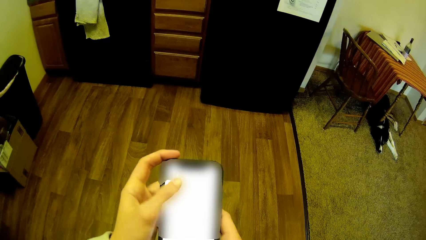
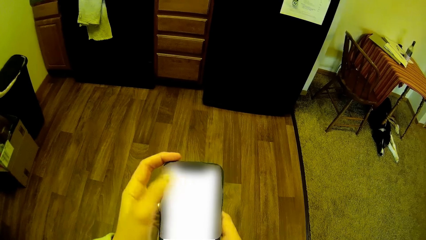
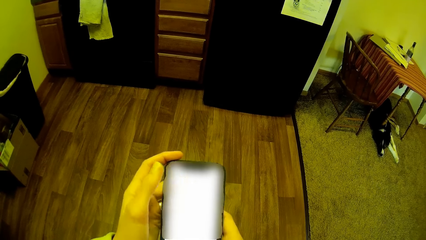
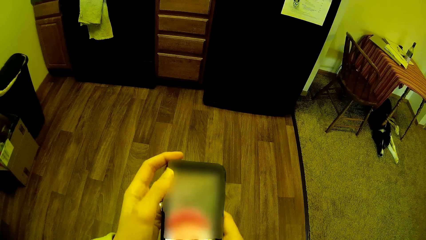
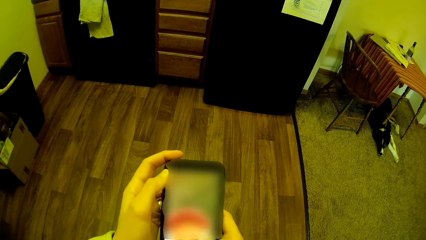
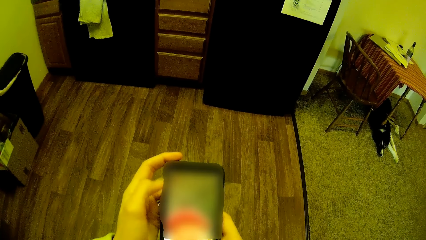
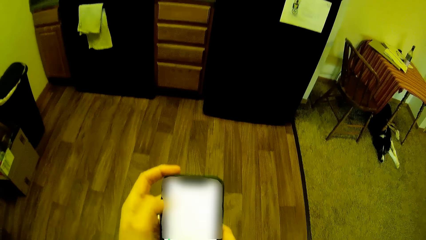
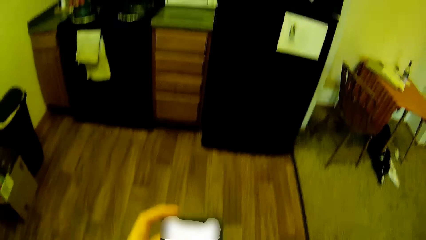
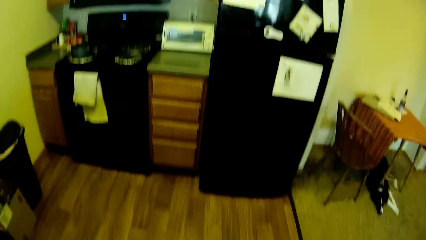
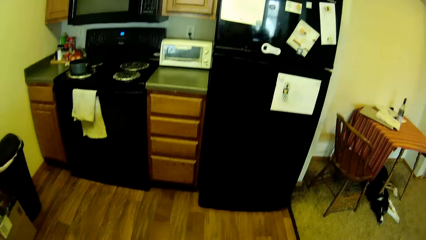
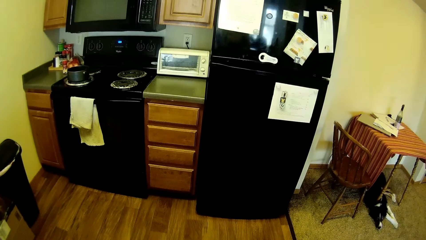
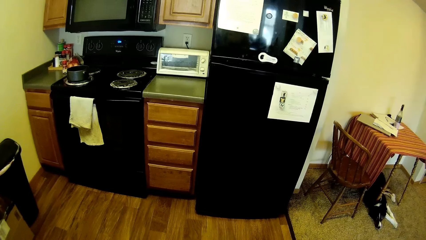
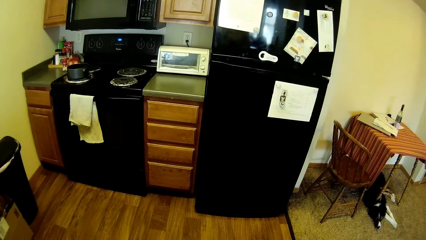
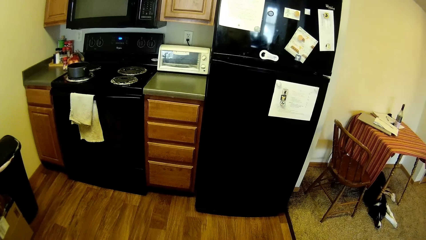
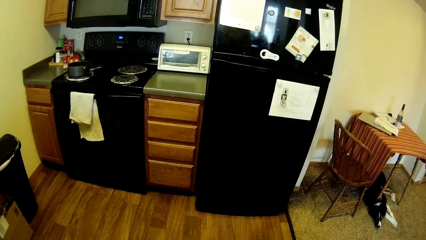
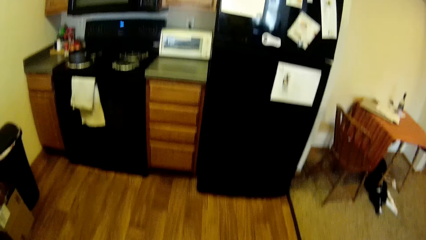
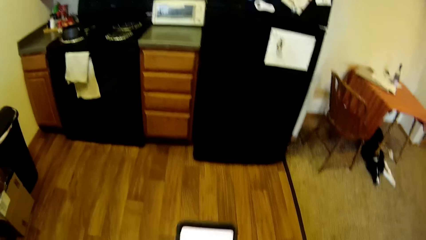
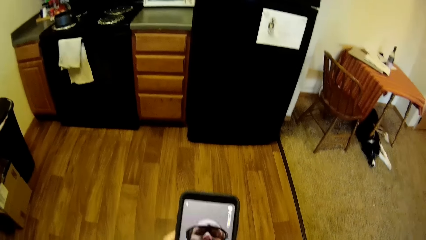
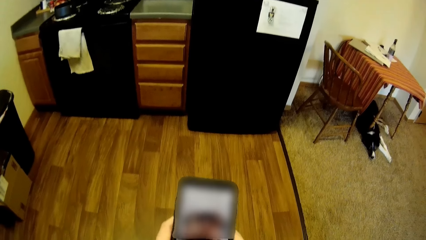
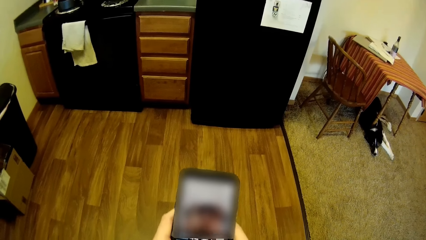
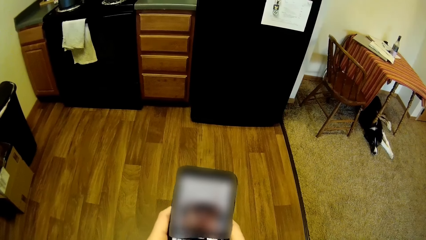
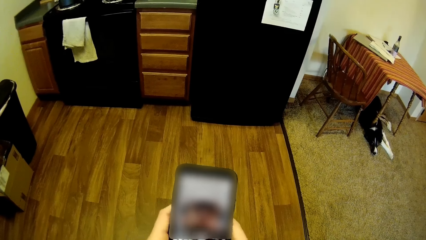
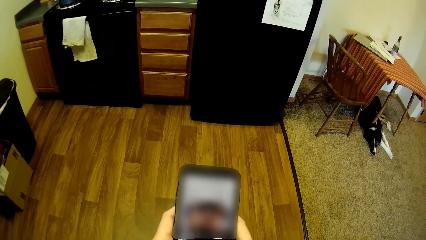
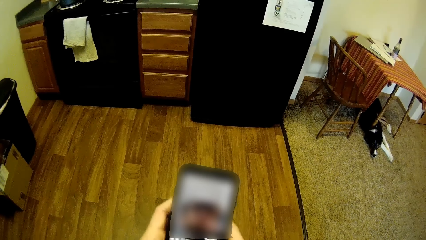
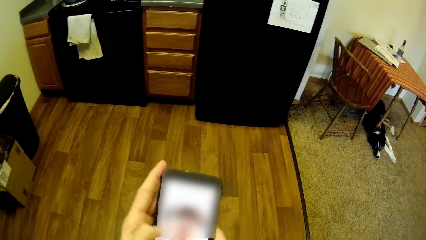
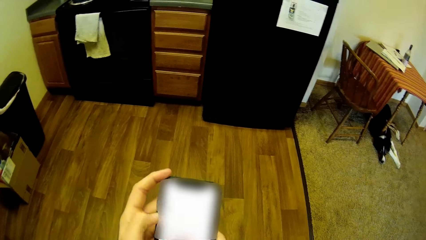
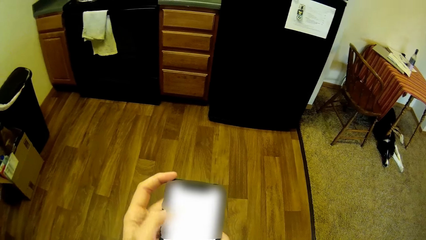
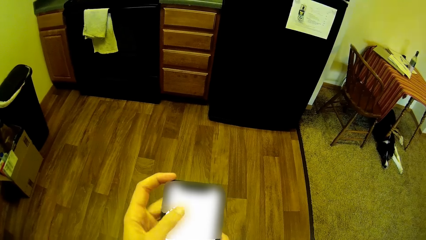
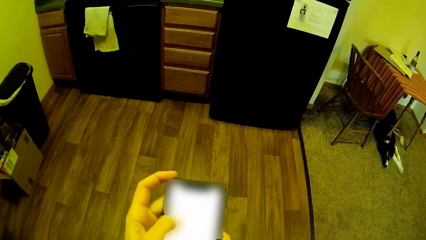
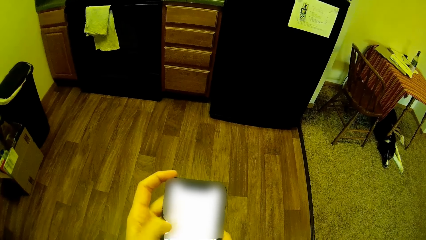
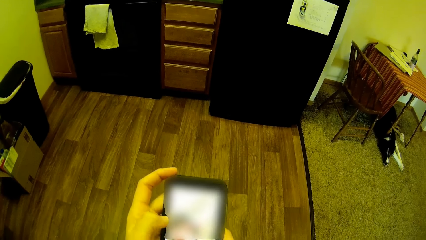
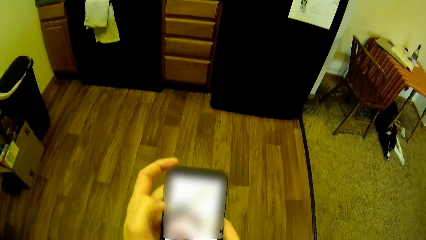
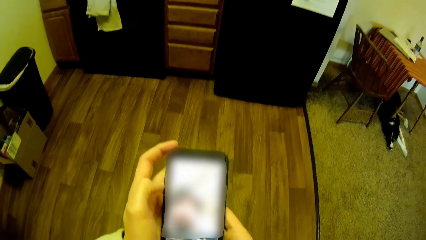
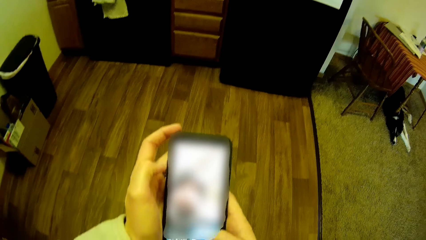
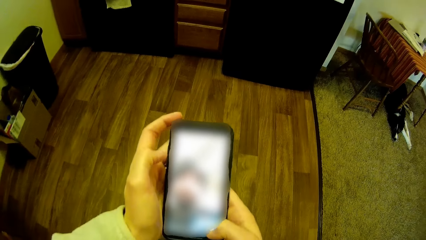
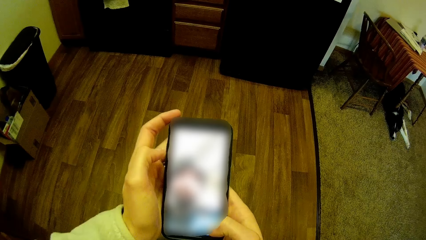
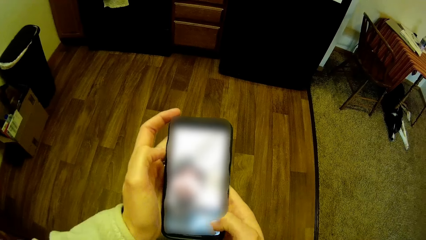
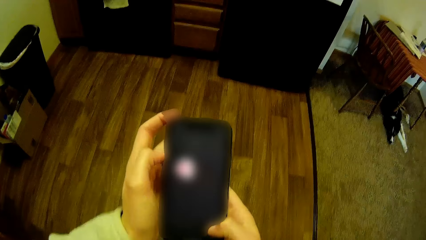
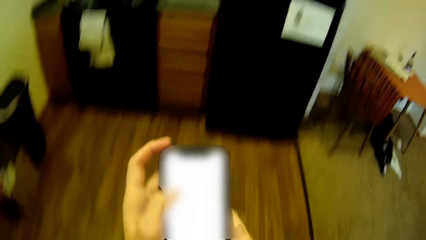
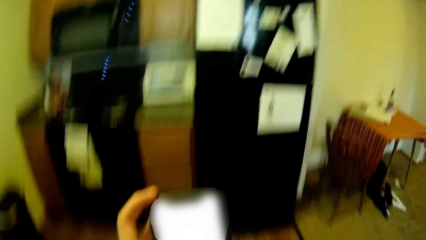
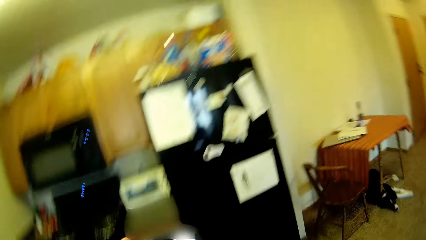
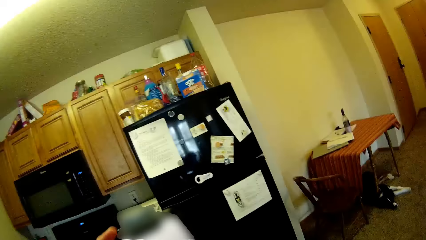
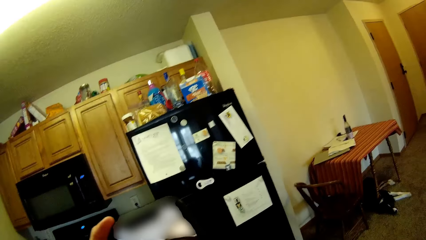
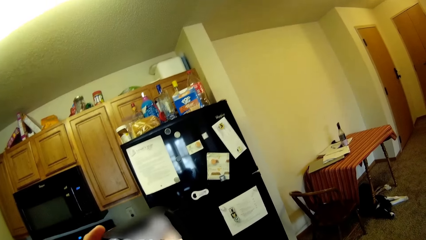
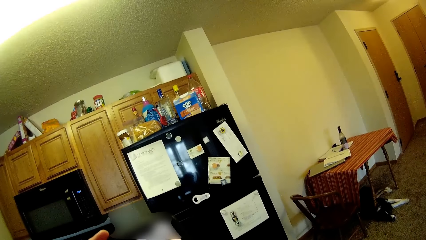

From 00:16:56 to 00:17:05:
The camera wearer looks around the room. They scroll the phone.

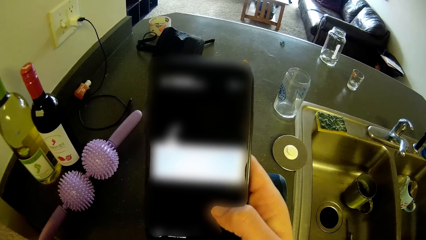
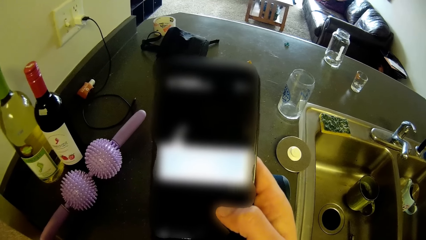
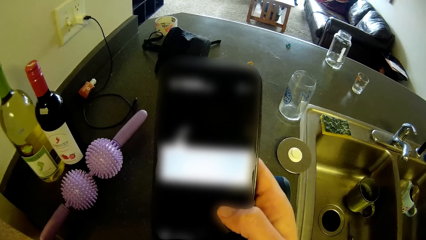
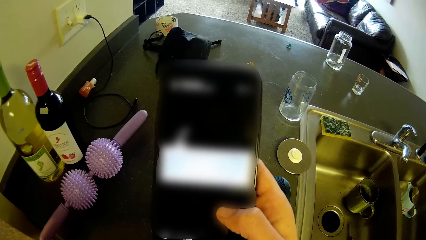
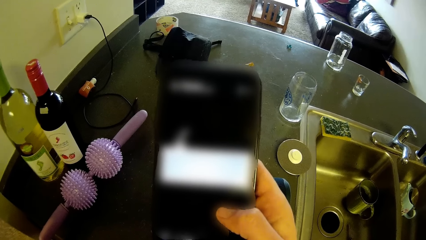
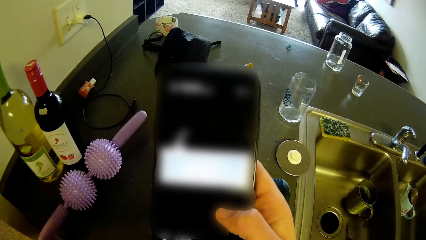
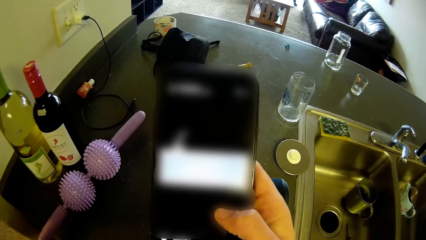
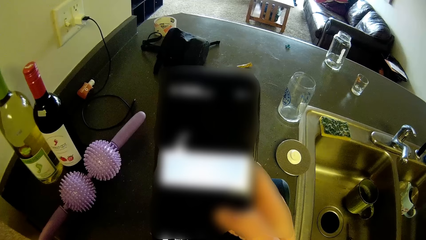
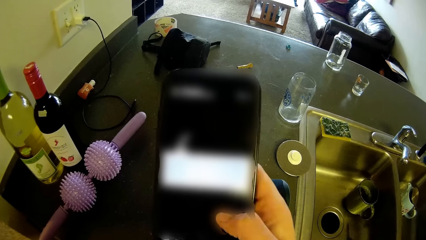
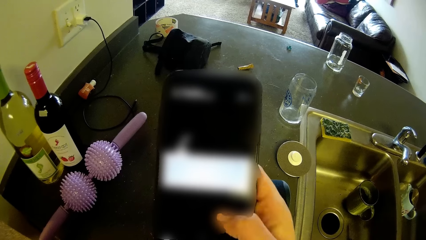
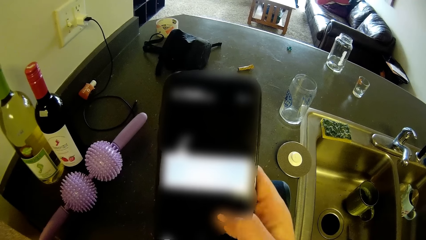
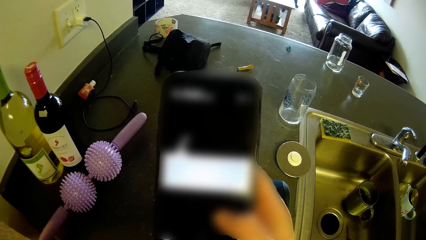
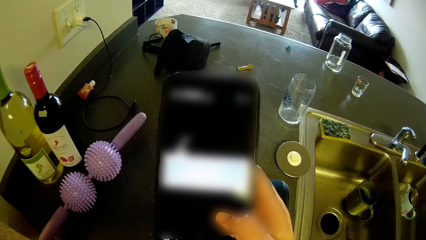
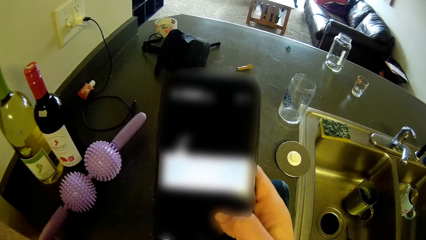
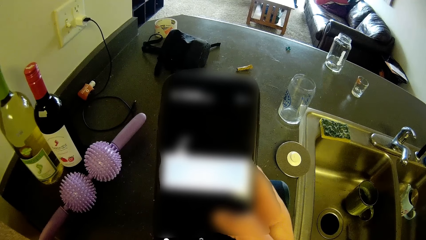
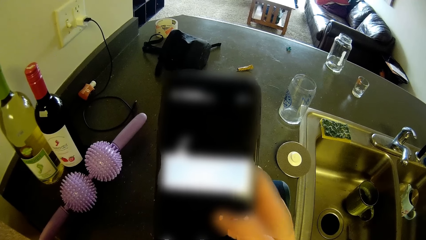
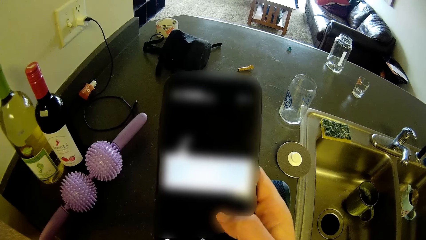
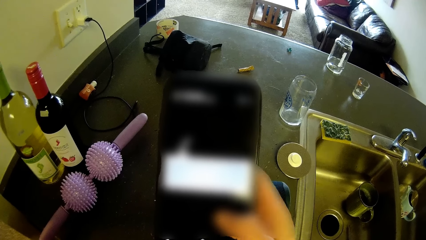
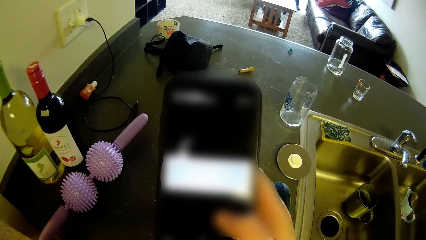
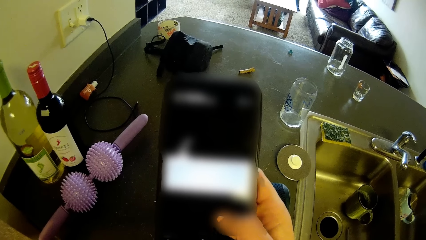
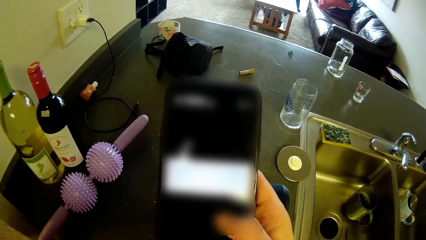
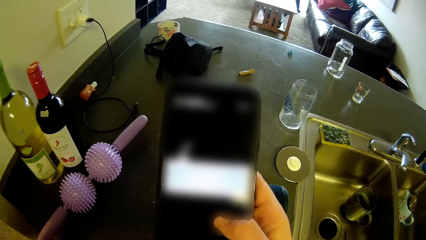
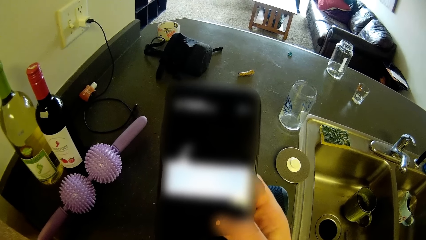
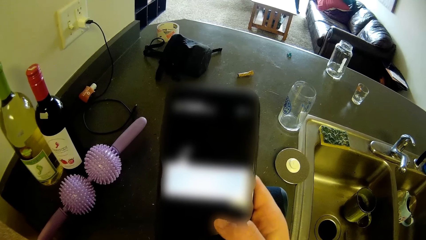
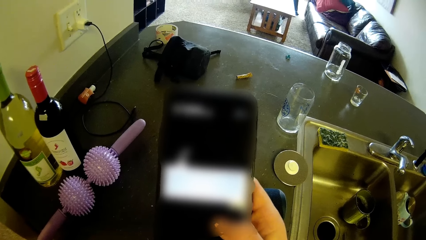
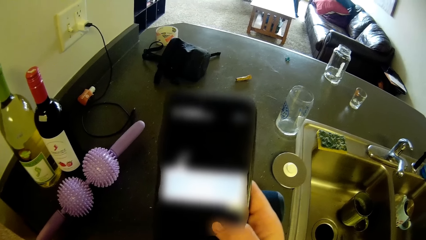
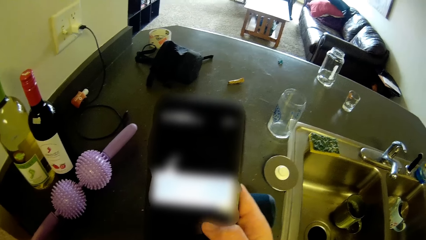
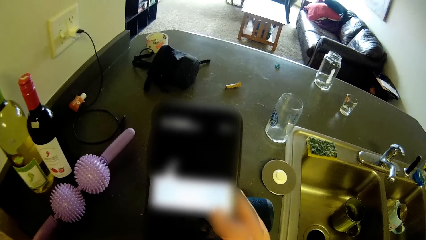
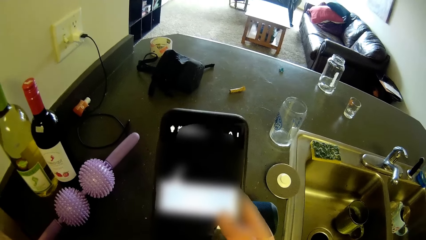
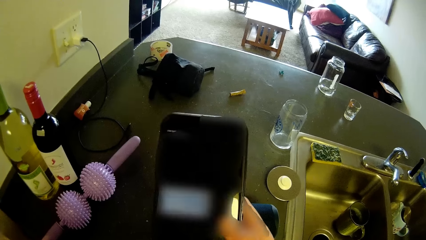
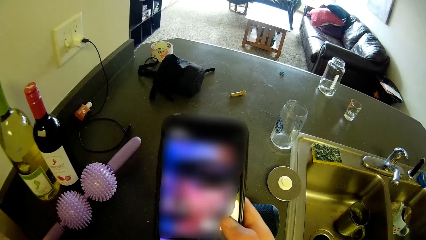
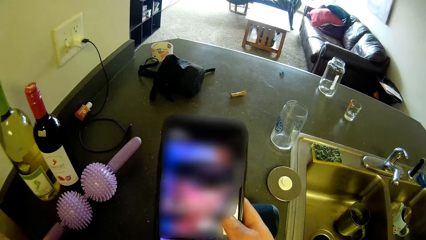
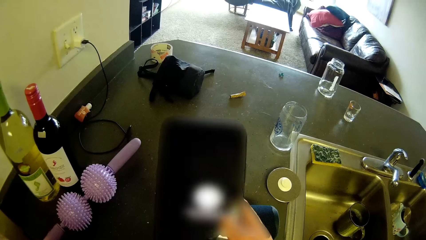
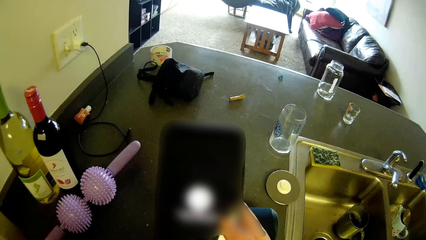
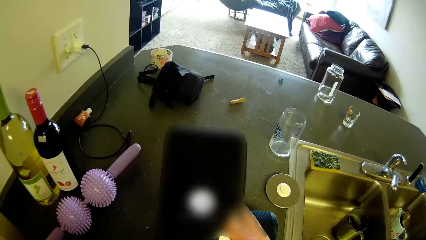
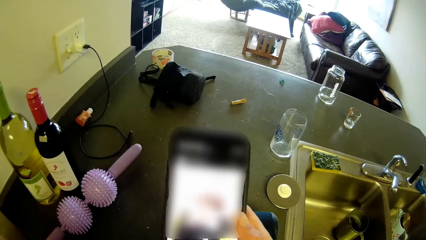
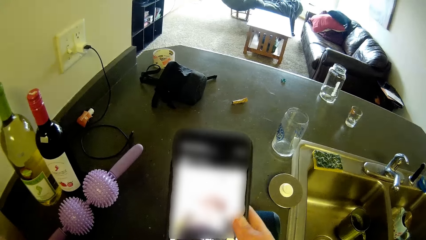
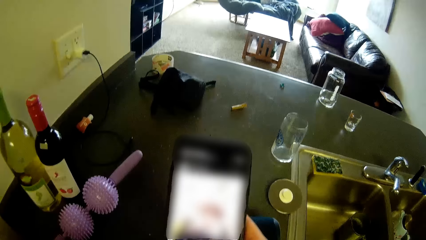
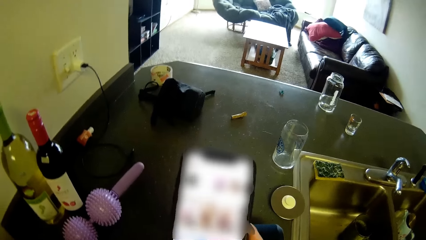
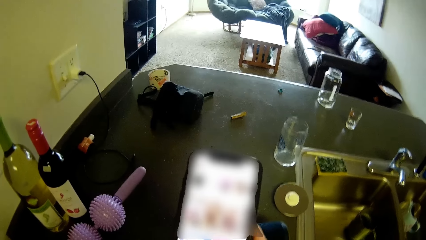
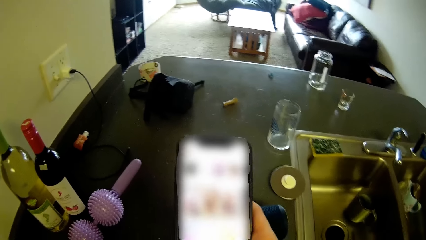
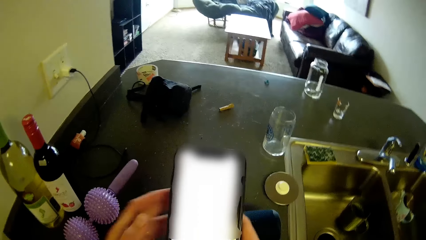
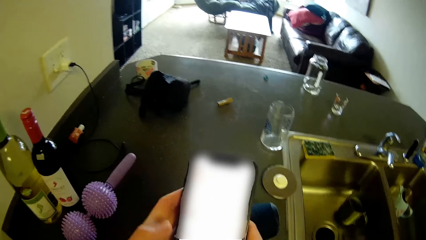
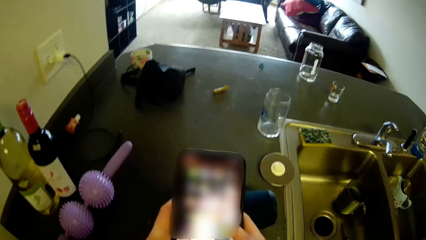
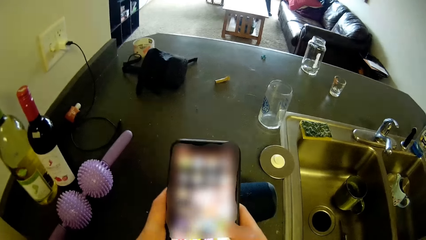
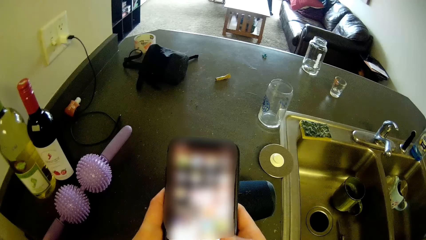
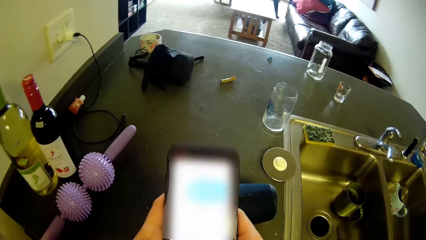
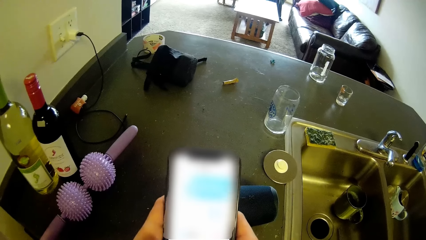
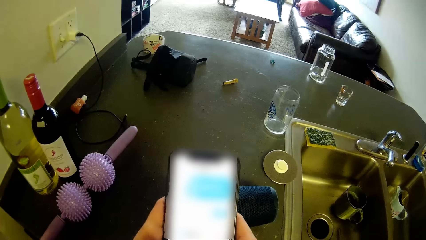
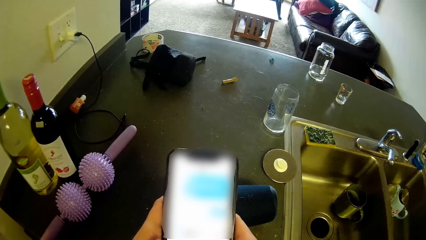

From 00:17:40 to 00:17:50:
The camera wearer reads the notes on the phone. They scroll the phone.
